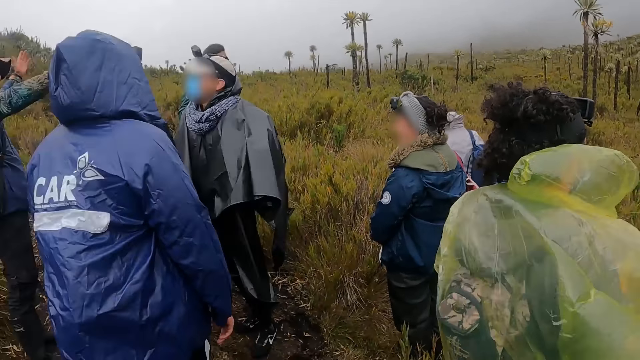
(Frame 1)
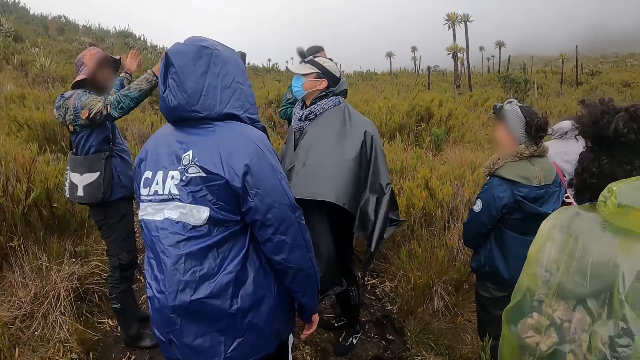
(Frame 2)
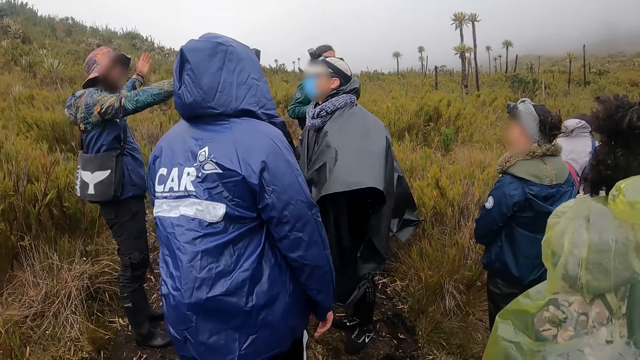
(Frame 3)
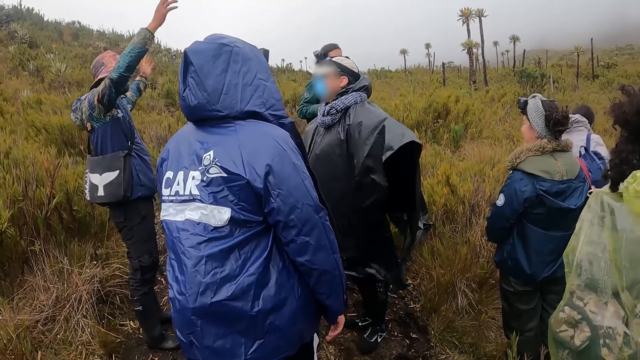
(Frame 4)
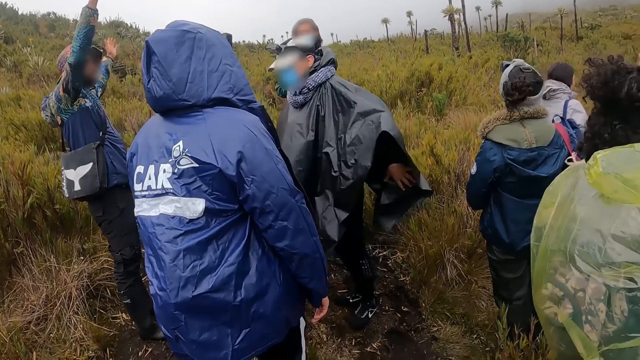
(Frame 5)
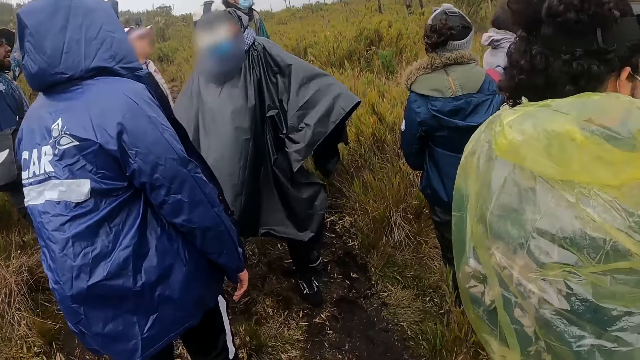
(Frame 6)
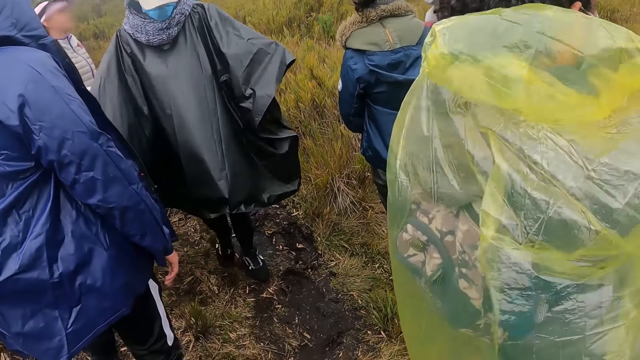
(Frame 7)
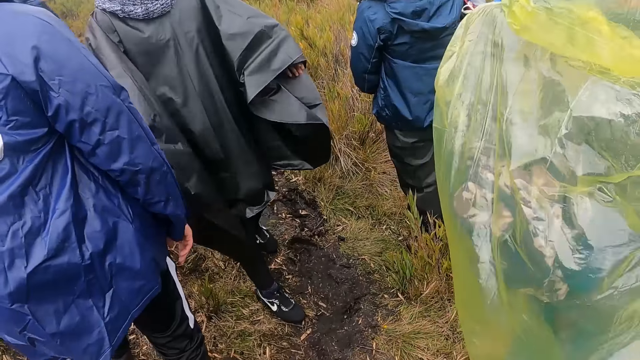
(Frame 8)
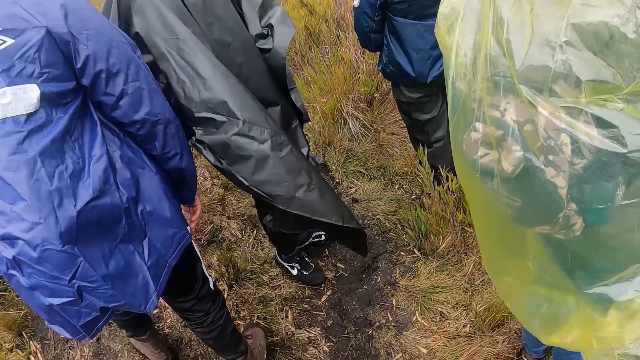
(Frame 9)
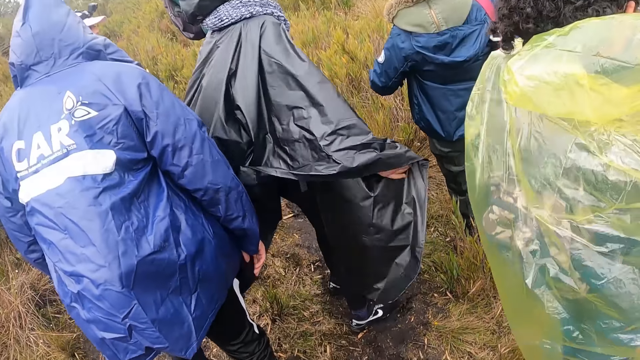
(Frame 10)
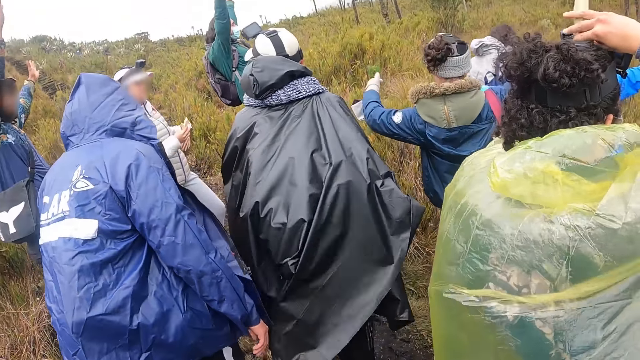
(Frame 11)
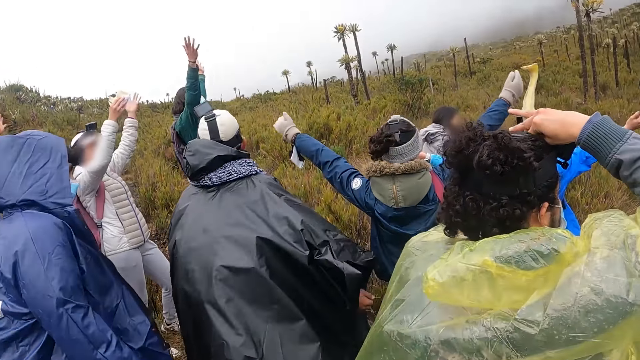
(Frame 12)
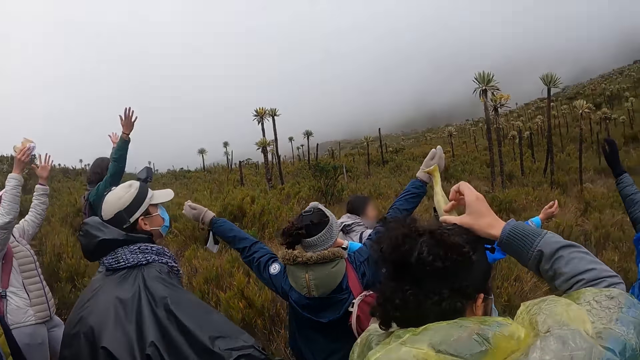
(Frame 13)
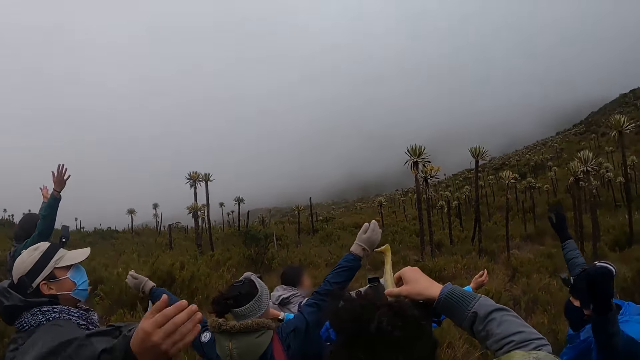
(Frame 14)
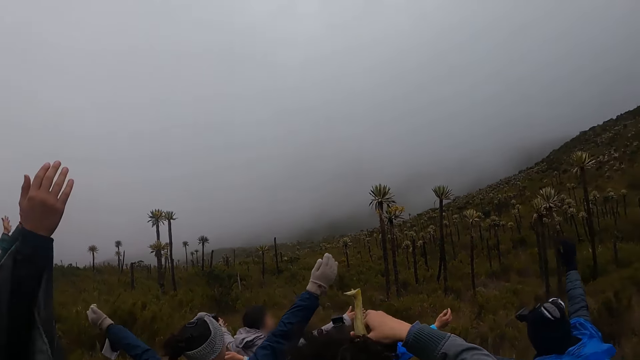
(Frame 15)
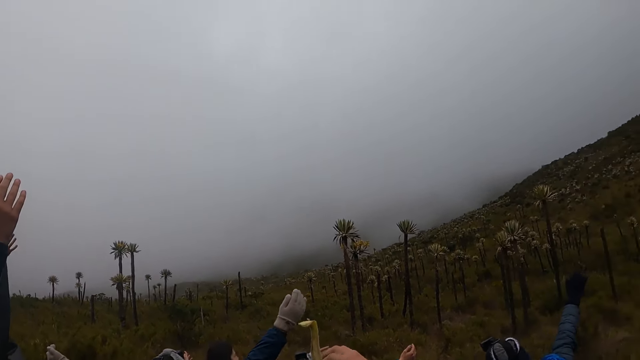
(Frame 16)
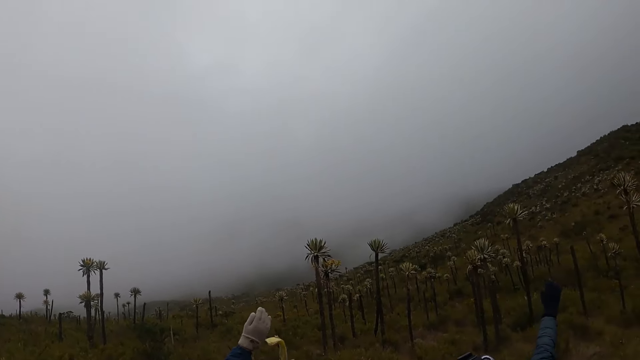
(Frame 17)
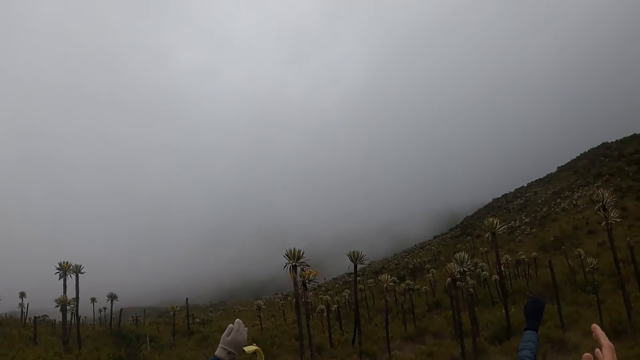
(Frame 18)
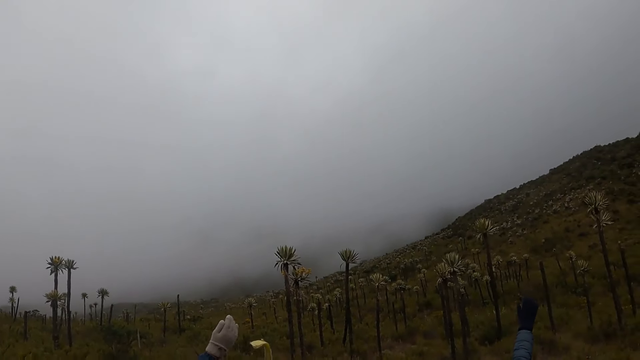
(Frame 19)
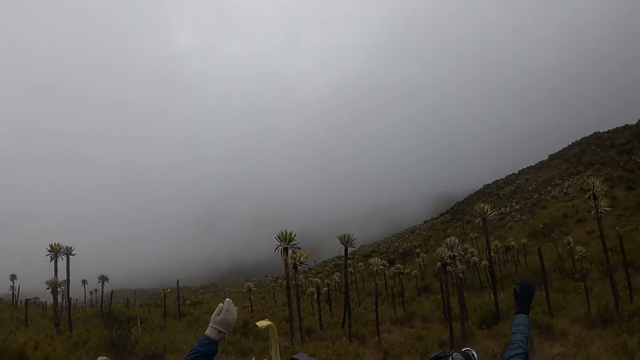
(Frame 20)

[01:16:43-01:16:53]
A man fixes the stick on a camera on his head with his right hand.

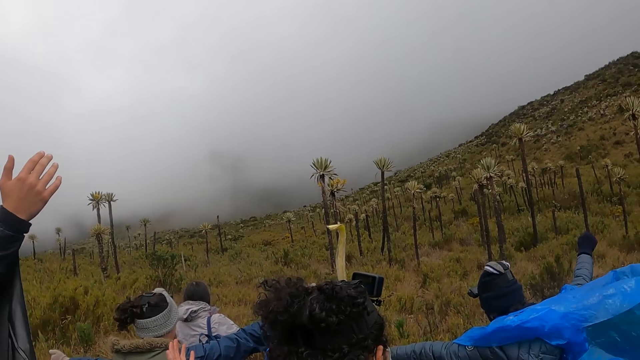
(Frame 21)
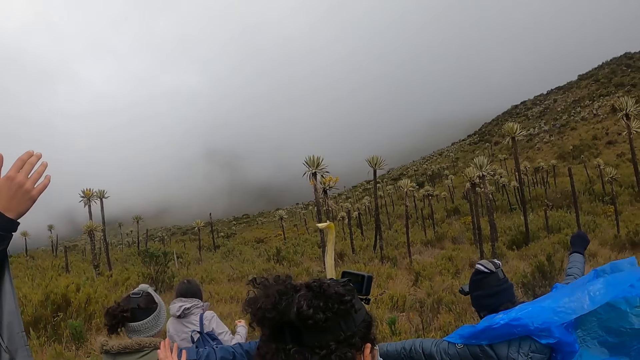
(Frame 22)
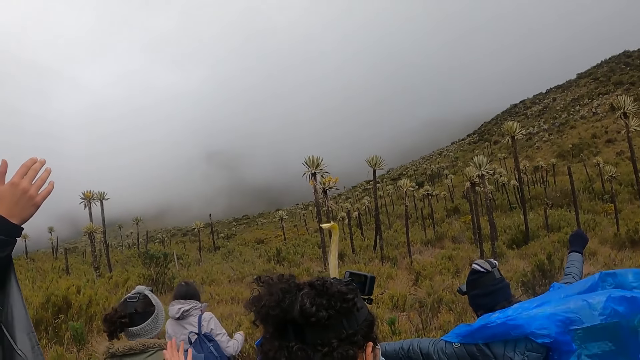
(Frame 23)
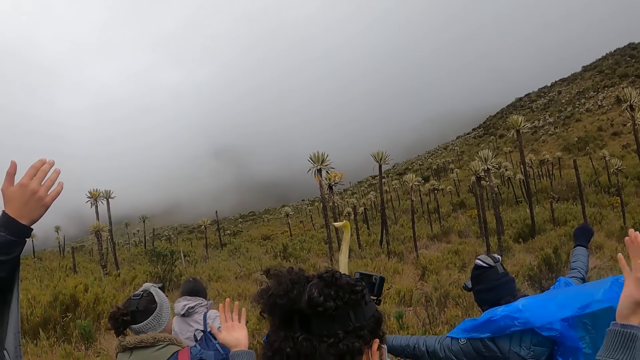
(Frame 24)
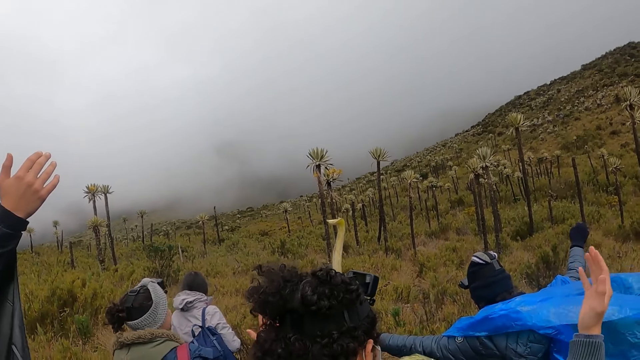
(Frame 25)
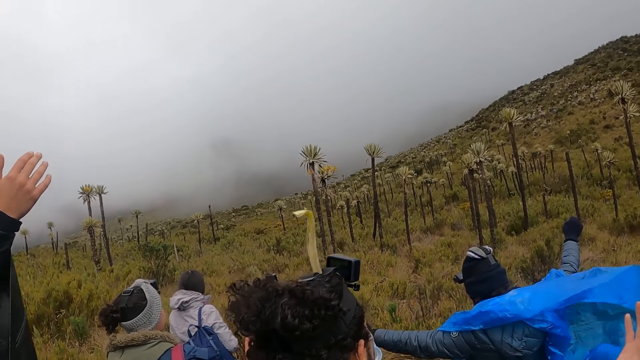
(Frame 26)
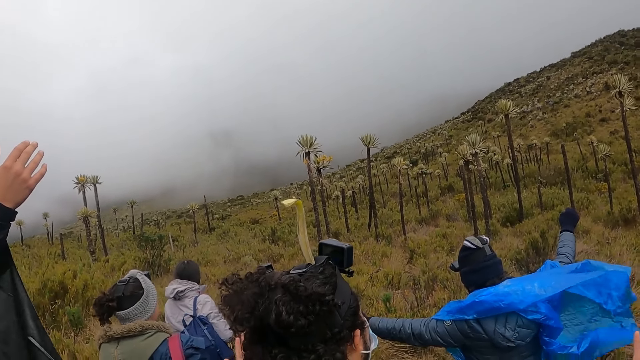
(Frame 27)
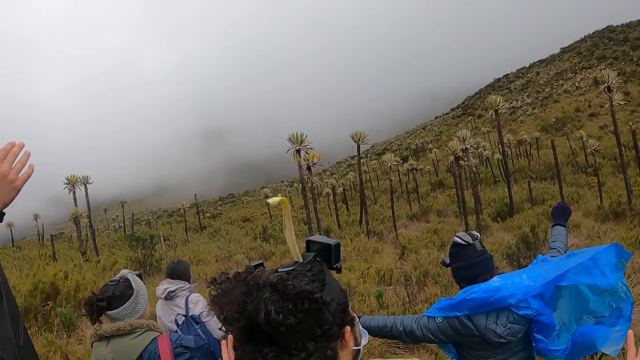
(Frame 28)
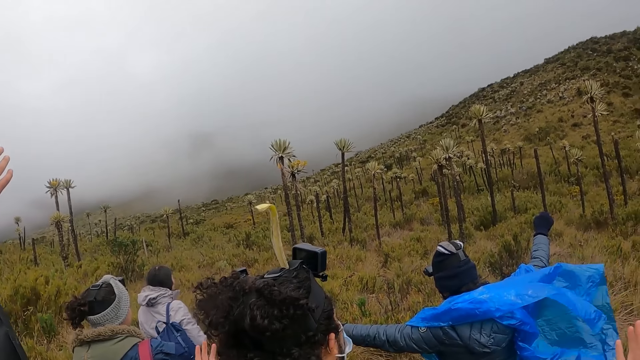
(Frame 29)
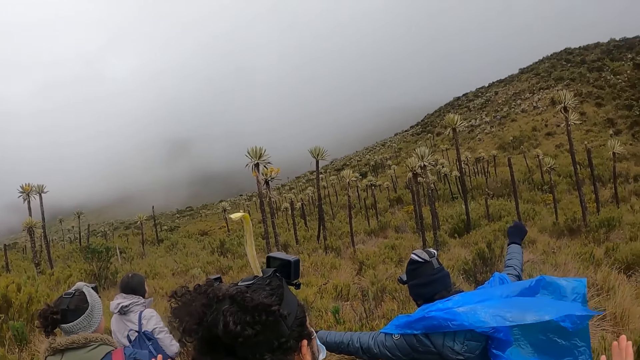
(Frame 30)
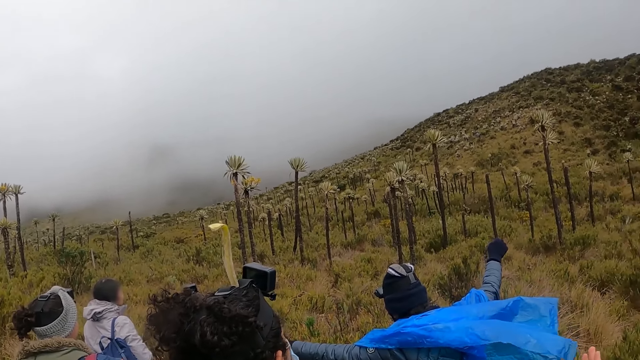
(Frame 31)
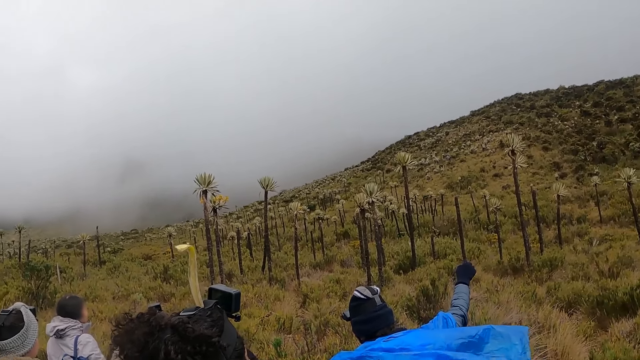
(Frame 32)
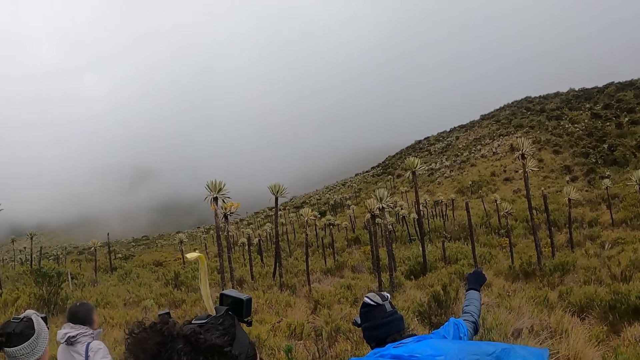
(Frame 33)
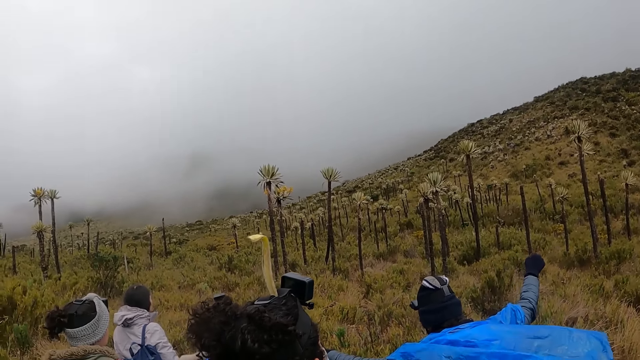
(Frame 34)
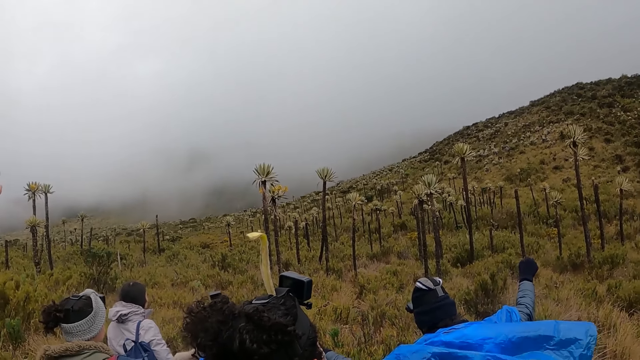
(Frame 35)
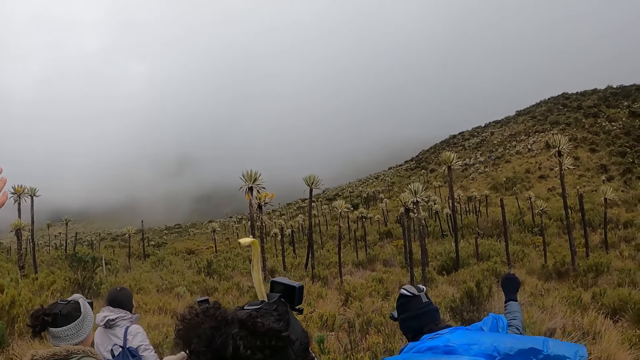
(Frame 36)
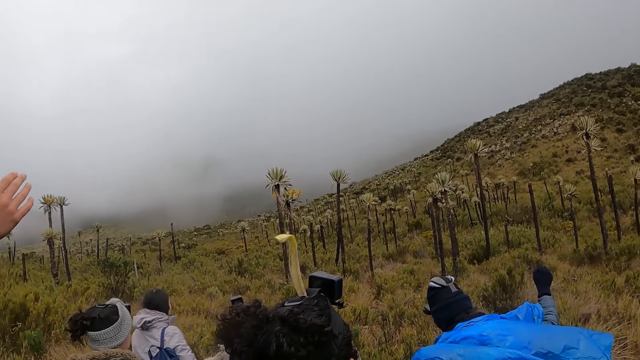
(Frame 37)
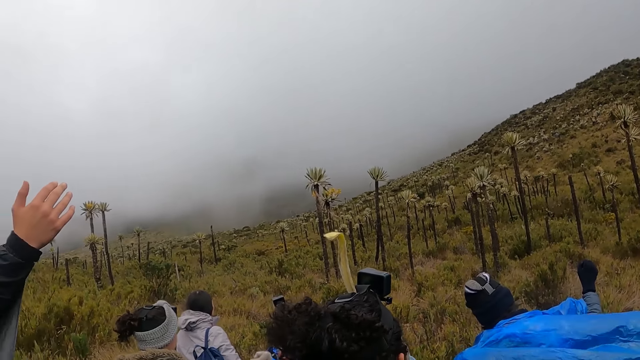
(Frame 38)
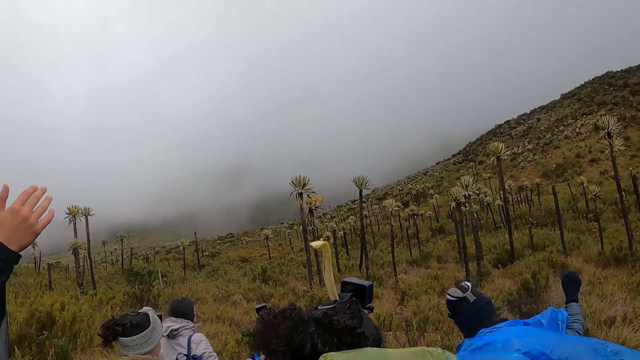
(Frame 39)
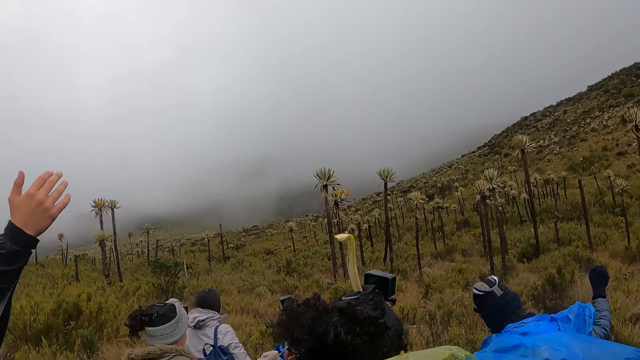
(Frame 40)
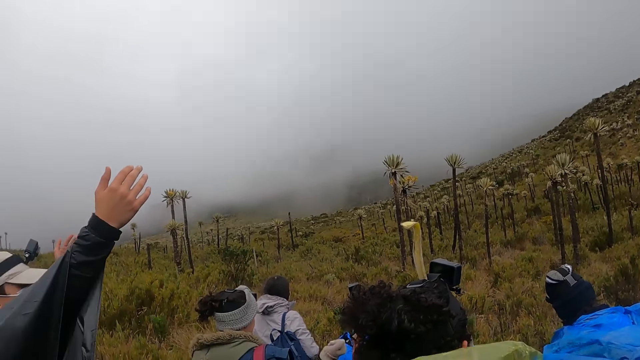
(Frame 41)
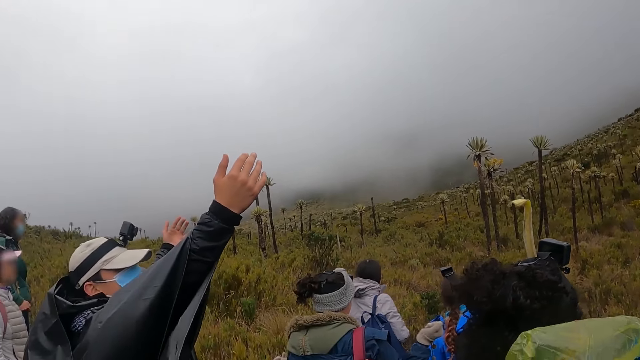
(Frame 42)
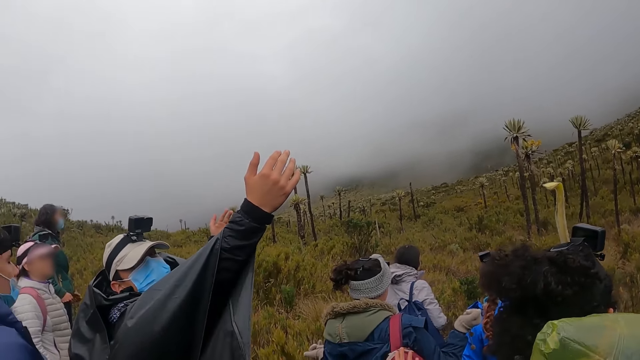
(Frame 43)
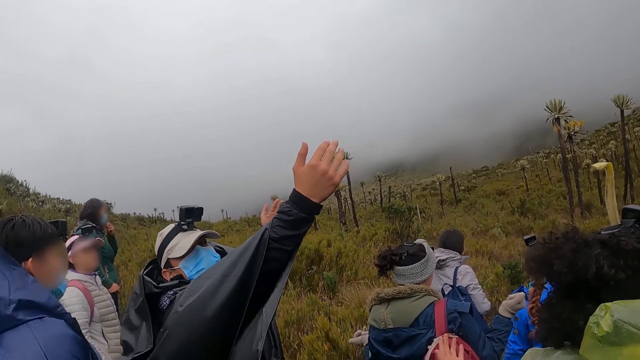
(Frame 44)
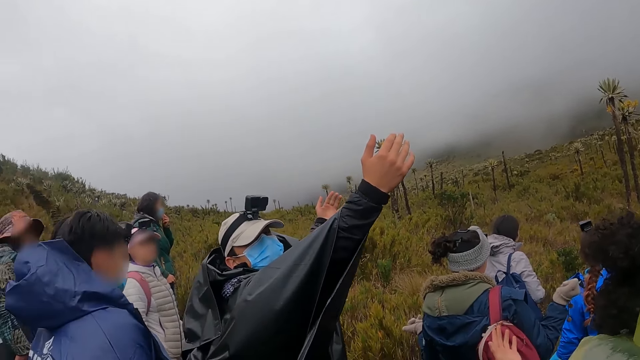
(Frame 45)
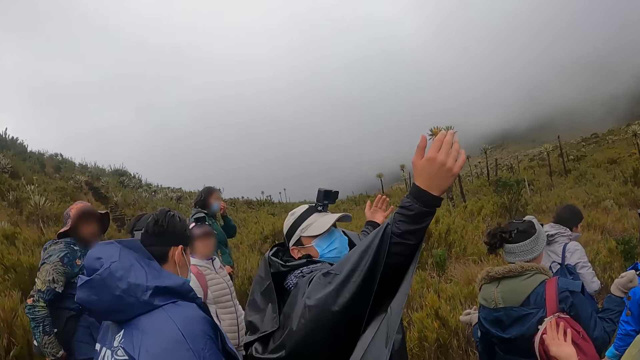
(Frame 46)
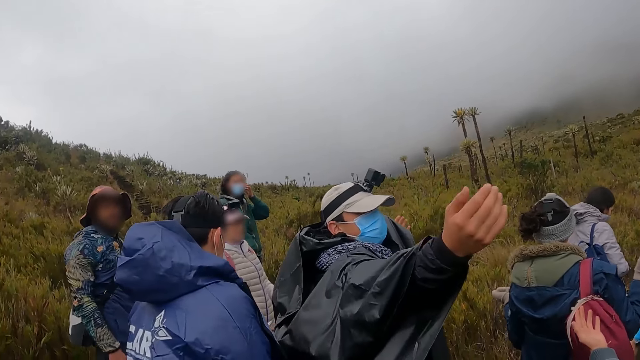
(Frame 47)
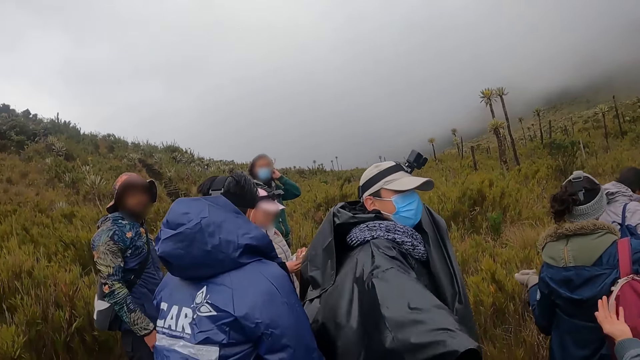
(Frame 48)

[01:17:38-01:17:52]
The camera wearer raises the hand. They look around. A woman adjusts a face mask on her face with her left hand.
